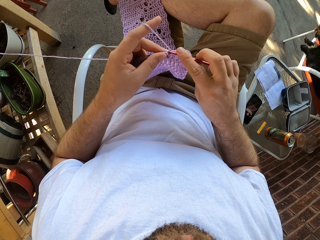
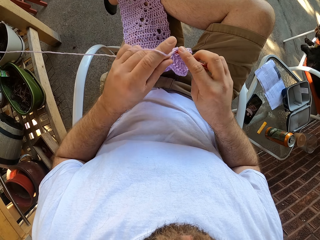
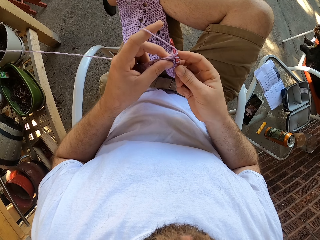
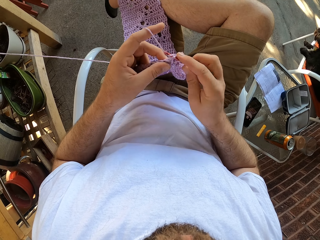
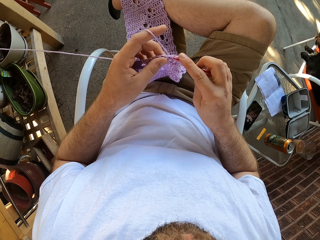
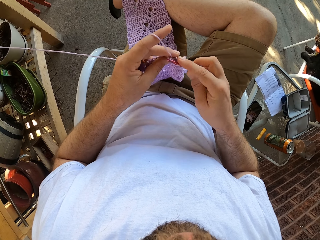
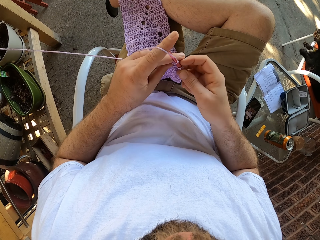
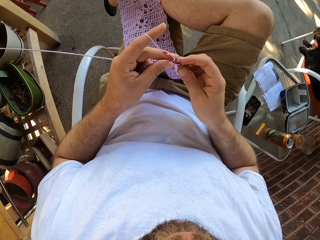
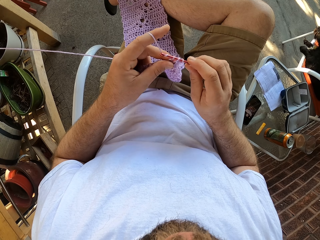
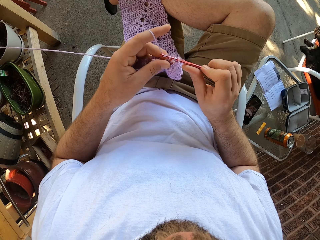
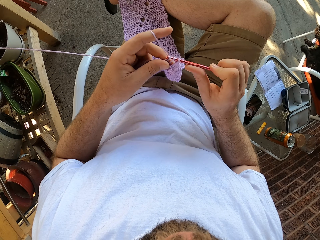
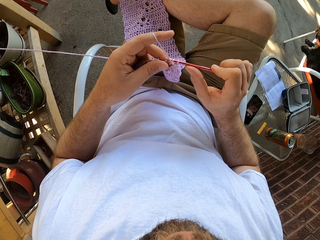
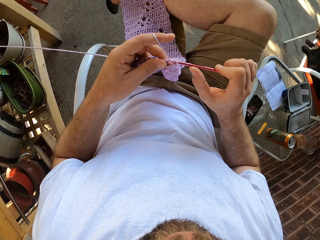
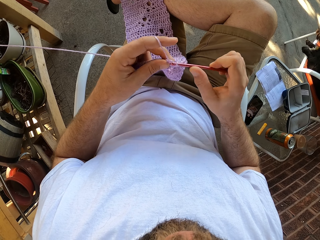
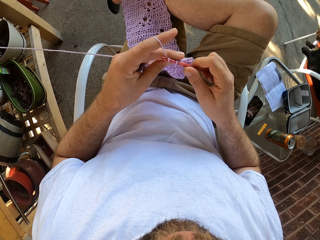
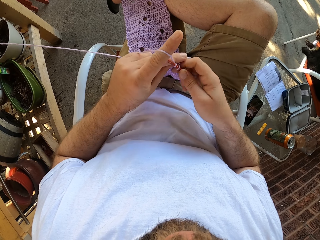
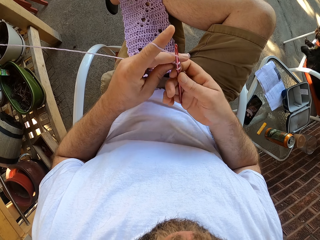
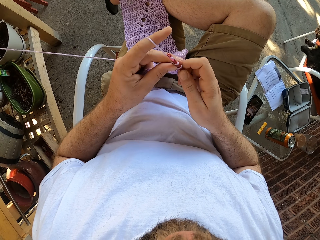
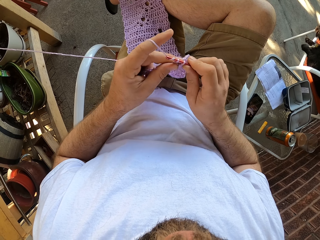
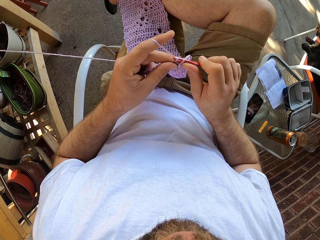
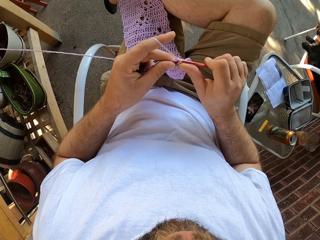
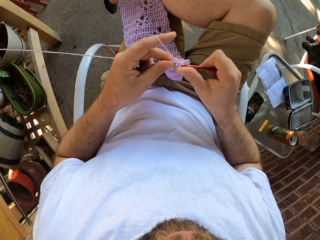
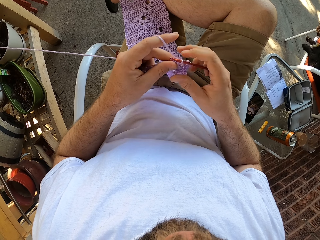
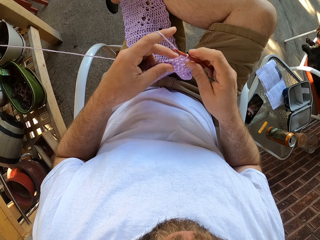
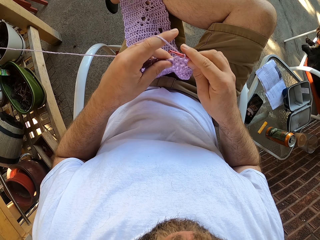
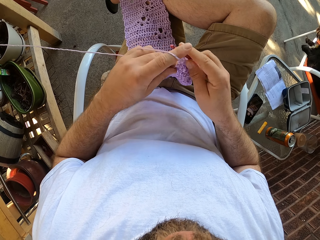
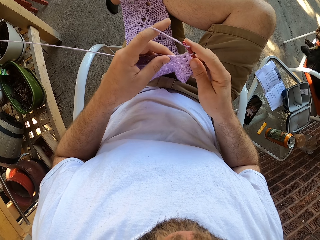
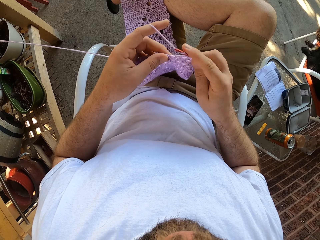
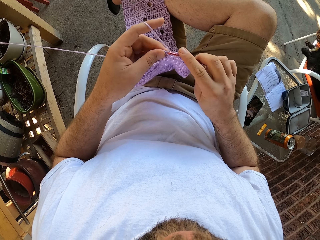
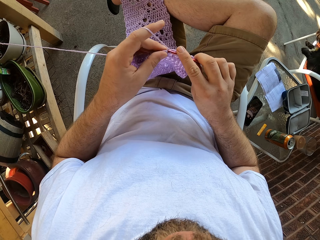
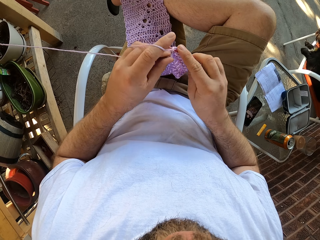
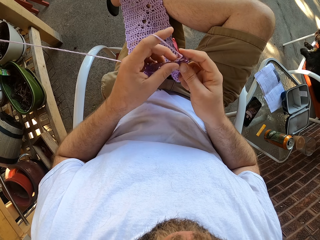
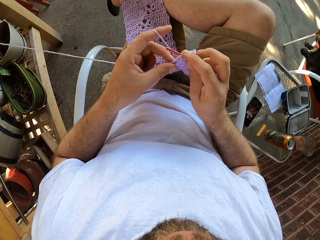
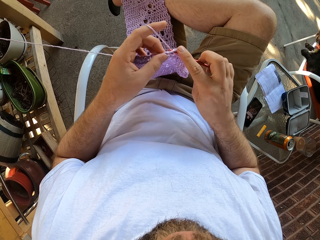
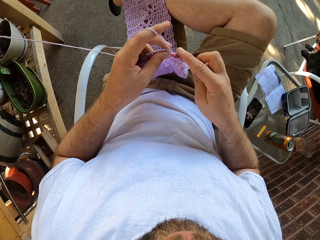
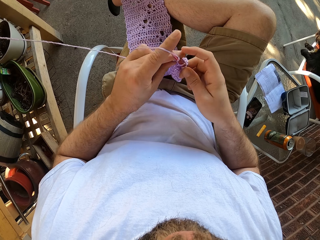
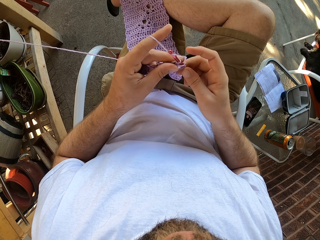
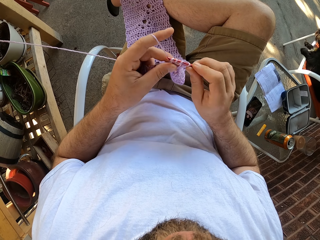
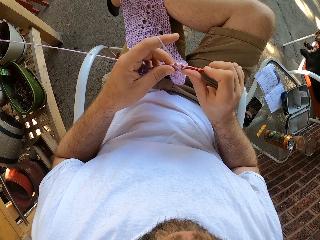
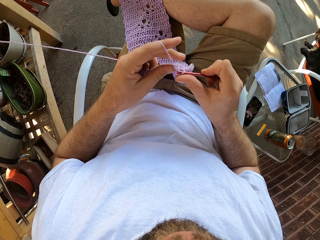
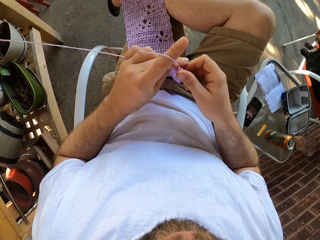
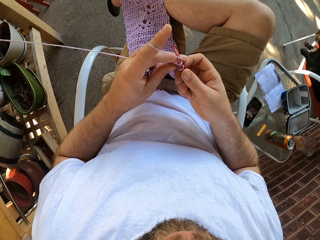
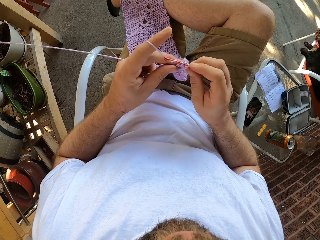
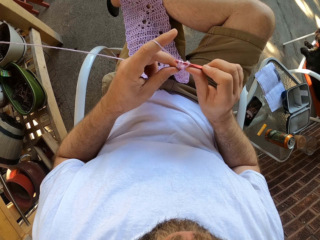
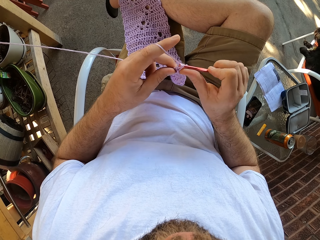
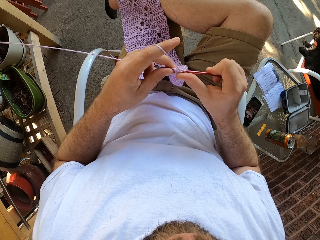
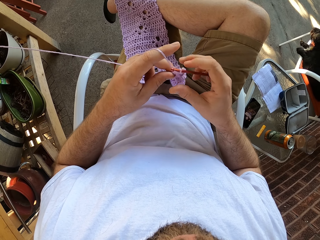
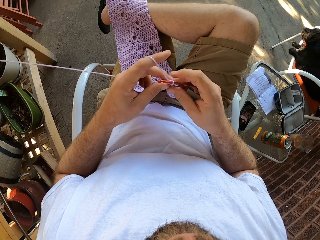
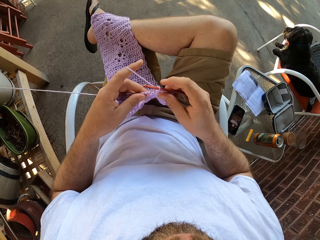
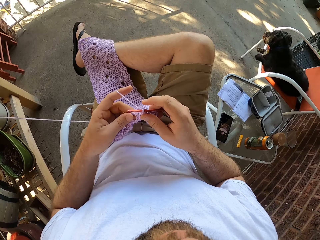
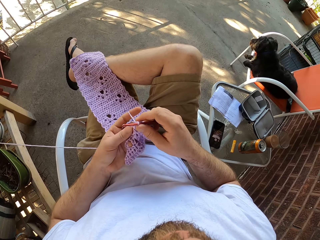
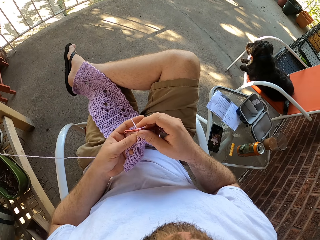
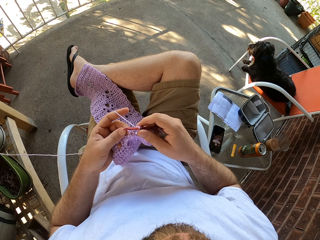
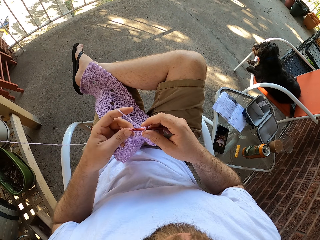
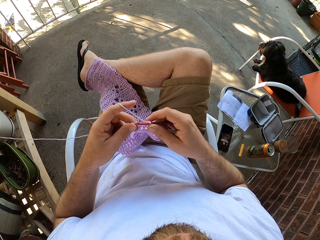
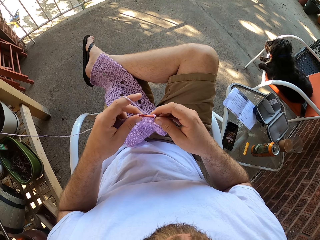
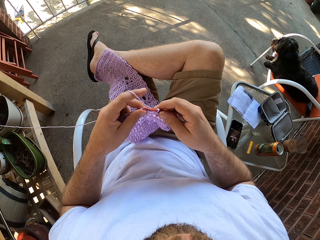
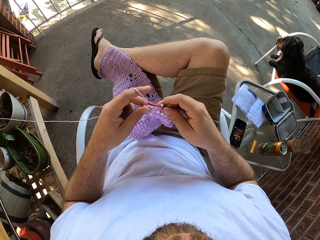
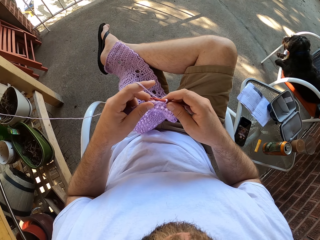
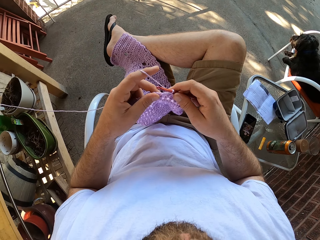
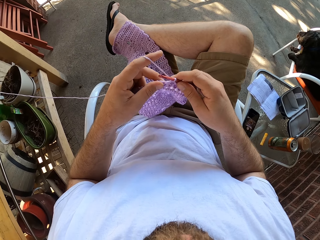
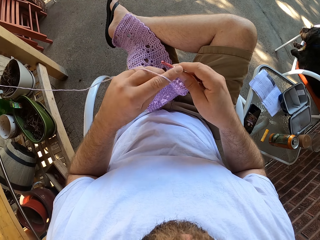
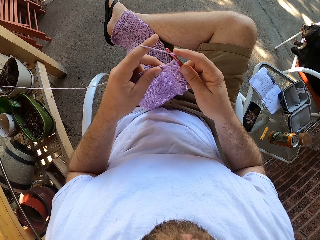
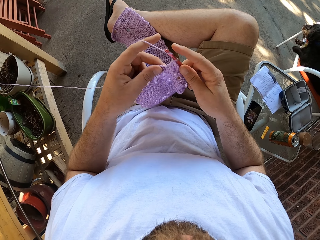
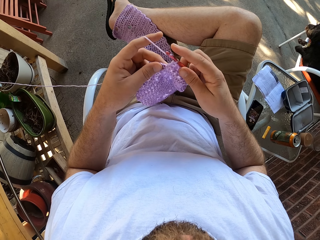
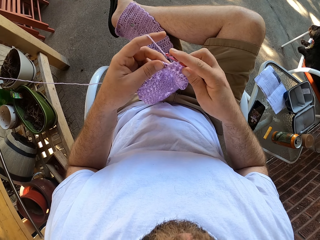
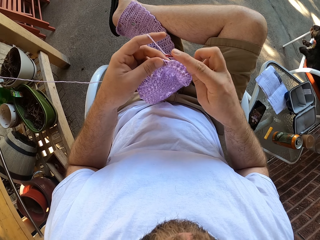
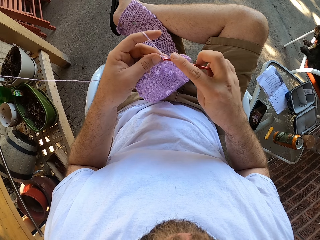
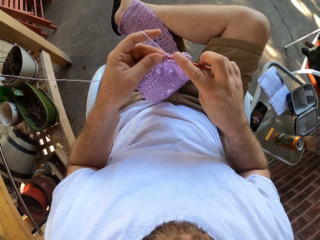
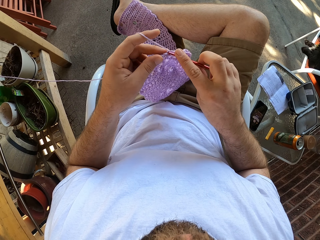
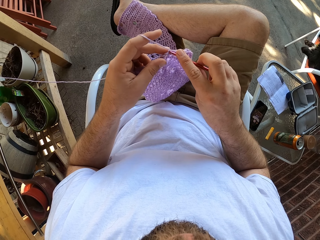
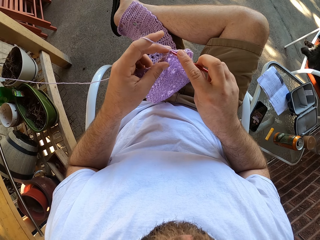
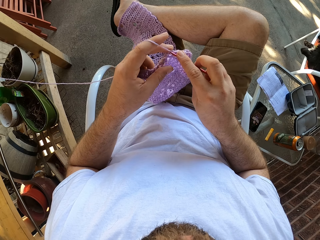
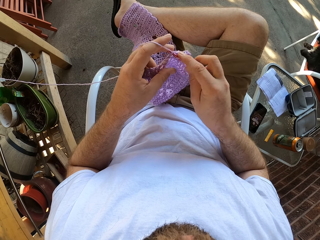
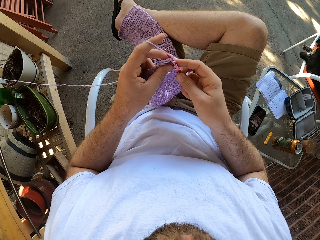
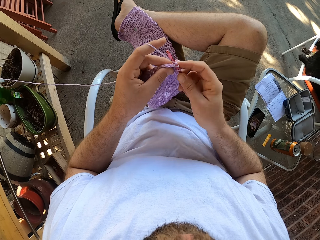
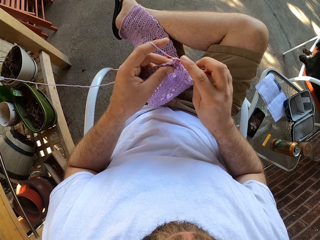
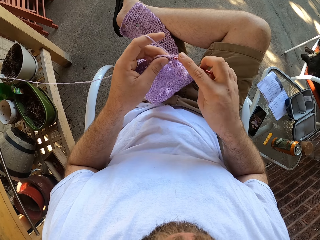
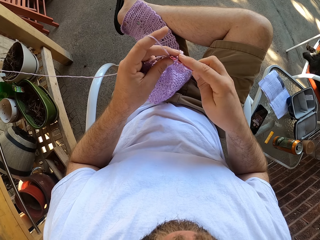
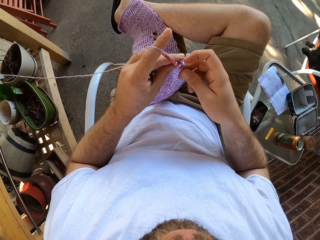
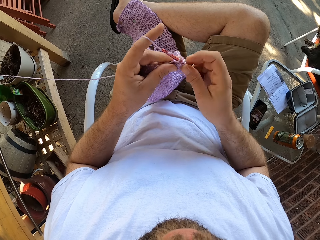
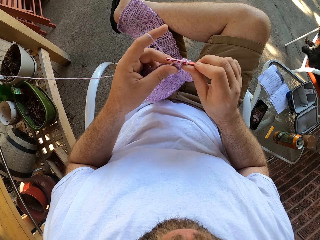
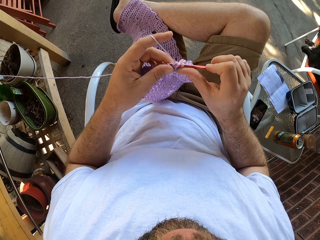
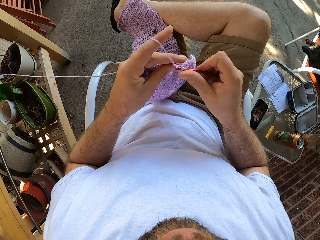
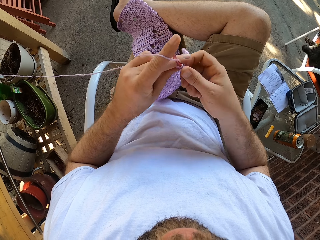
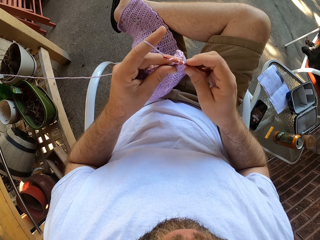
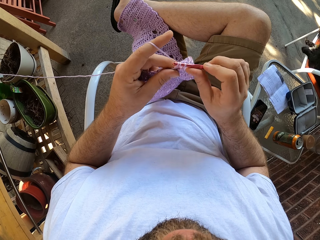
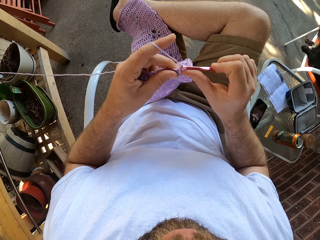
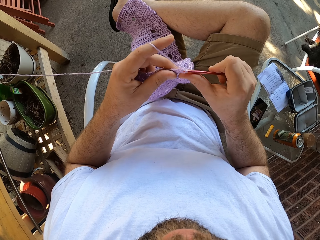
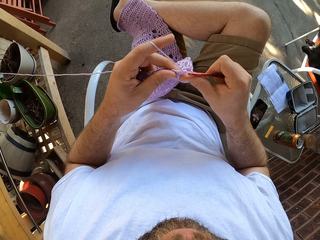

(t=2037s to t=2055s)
The camera wearer knits the fabric. They move the fabric. They knit the fabric.

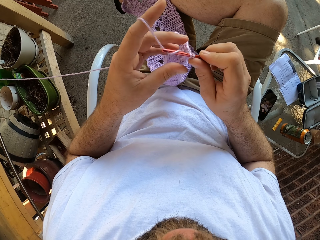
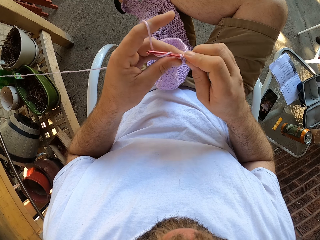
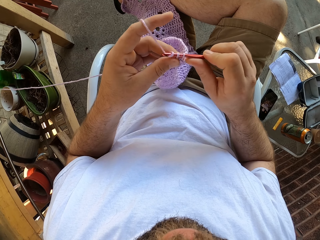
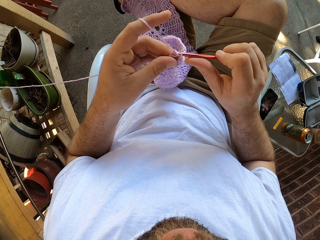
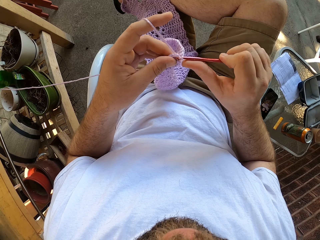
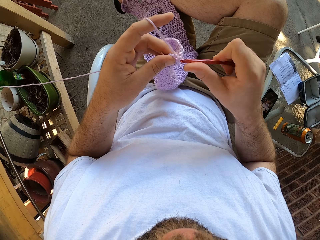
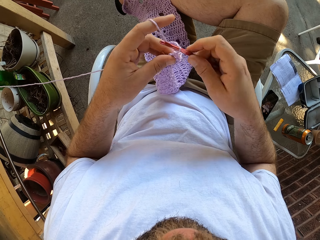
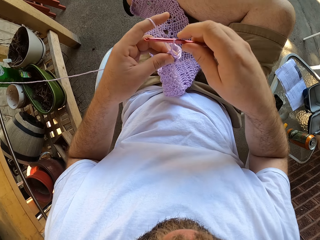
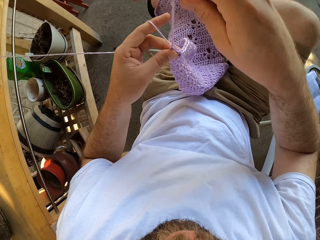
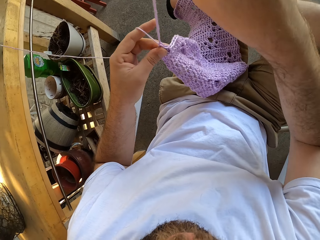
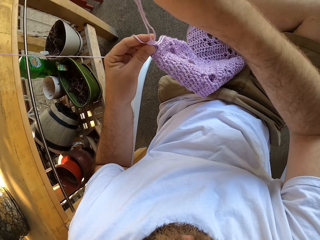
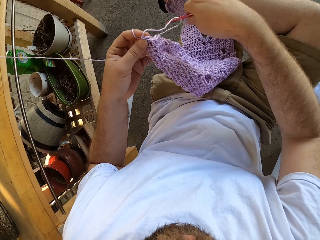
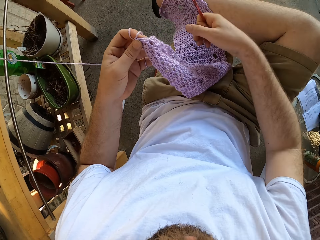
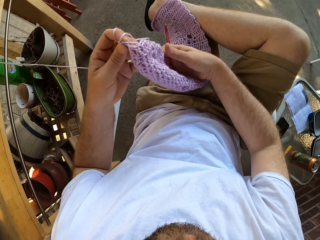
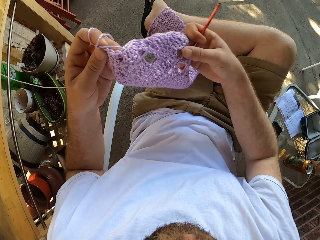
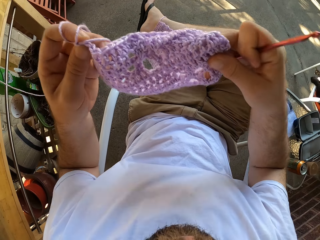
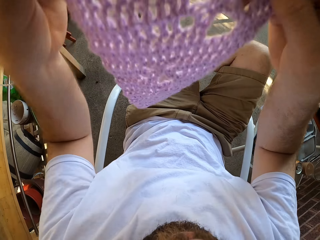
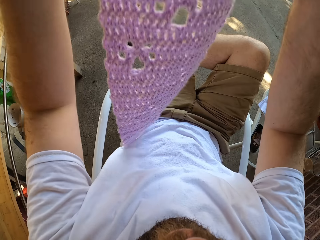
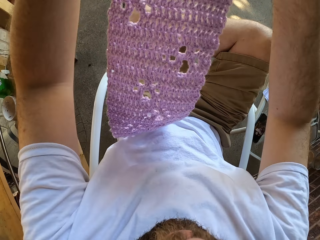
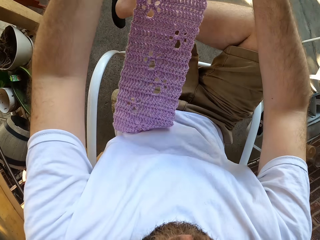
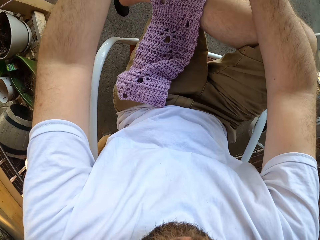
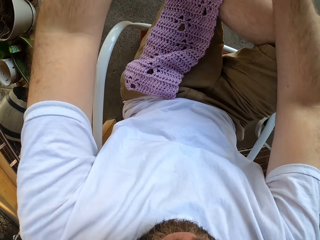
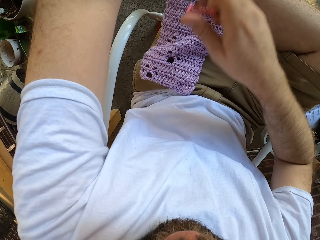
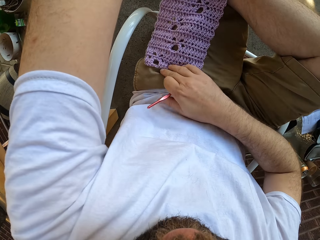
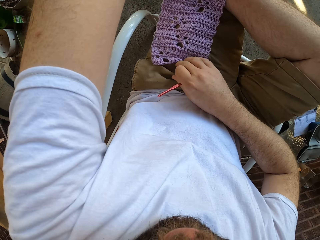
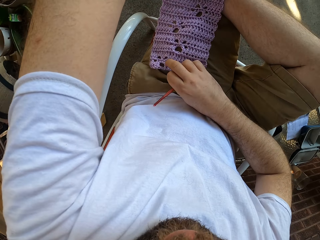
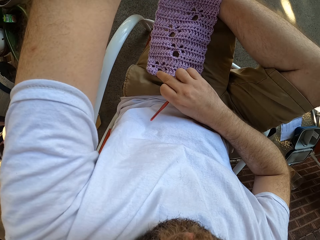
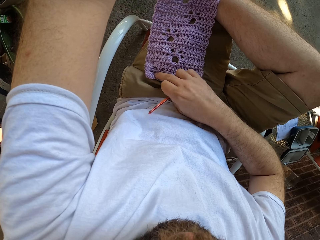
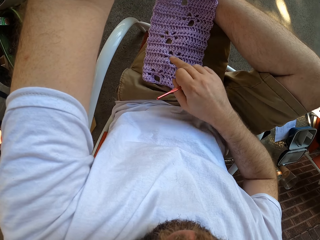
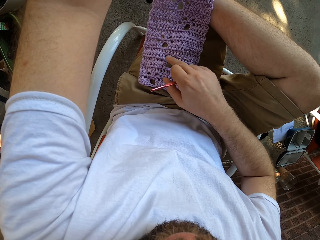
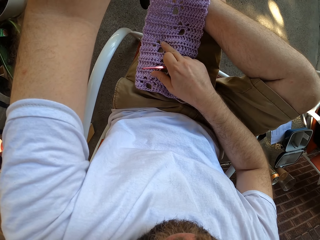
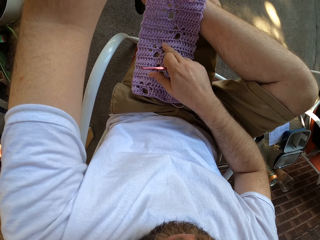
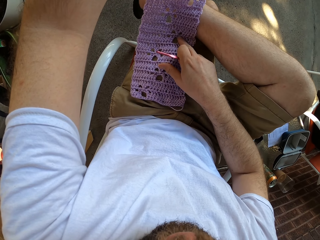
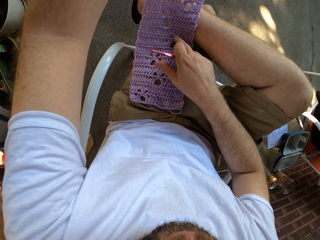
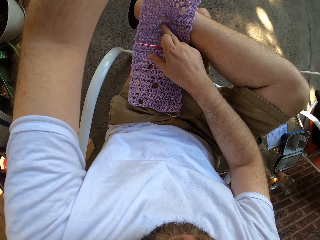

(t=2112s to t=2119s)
The camera wearer pulls the thread. He moves the yarn with the crochet hook in his right hand. He moves the yarn with his hands. He places the yarn on his lap. He touches the fabric. He counts the holes in the yarn with his right hand.
